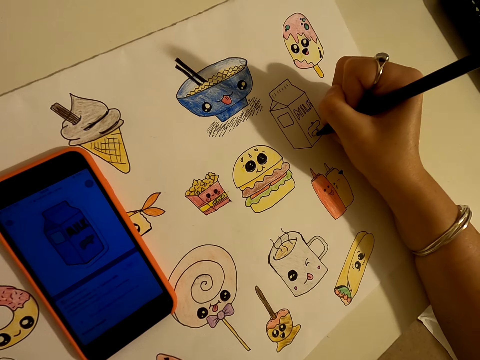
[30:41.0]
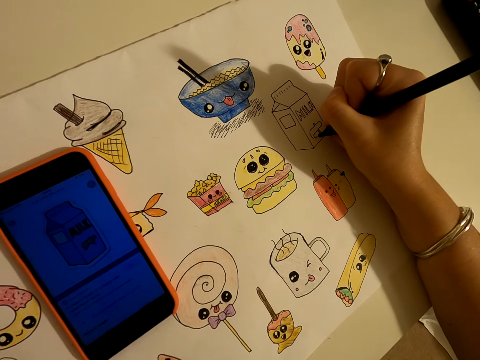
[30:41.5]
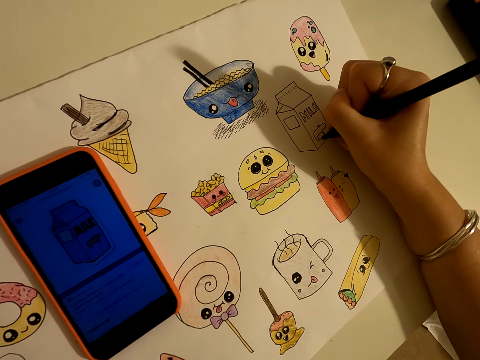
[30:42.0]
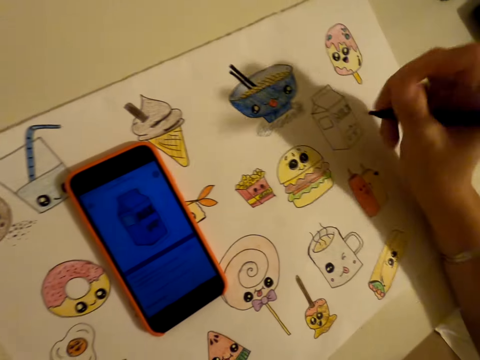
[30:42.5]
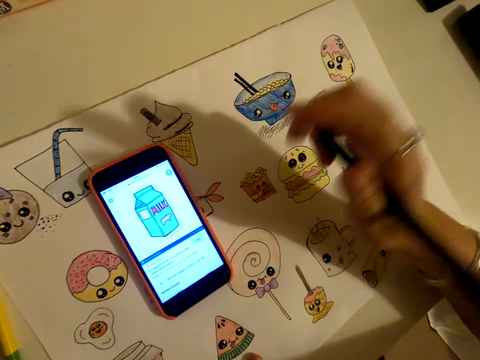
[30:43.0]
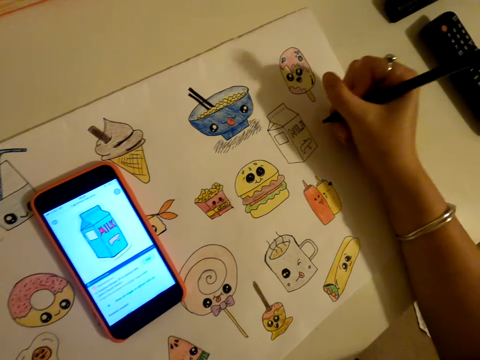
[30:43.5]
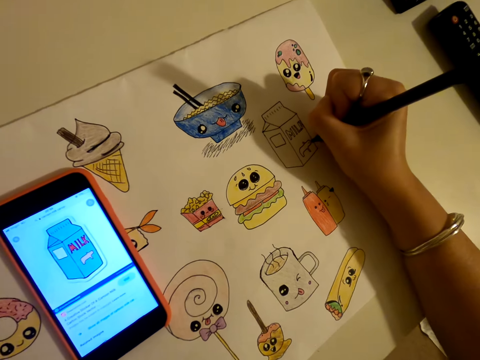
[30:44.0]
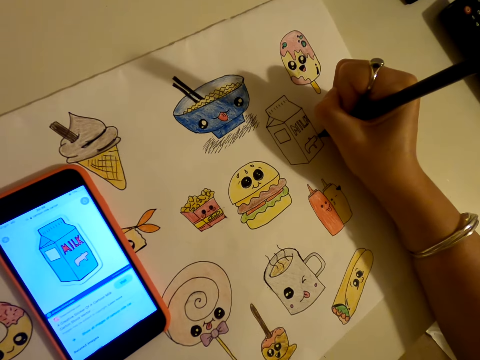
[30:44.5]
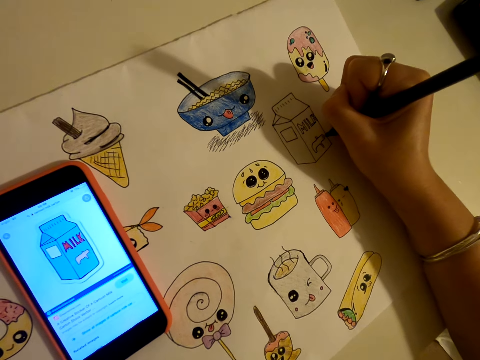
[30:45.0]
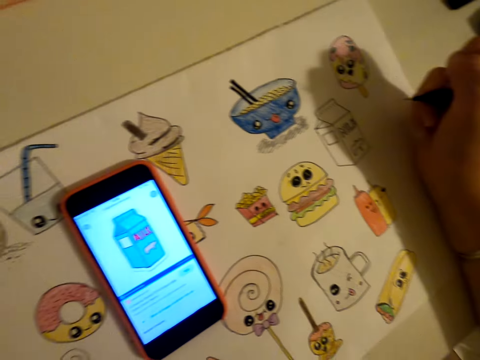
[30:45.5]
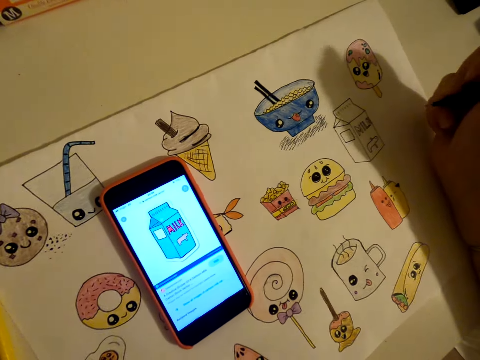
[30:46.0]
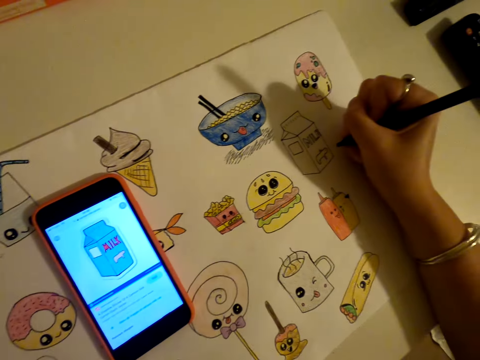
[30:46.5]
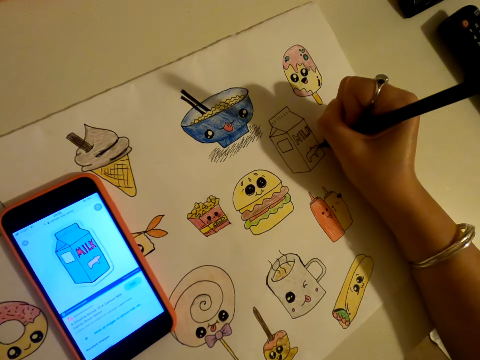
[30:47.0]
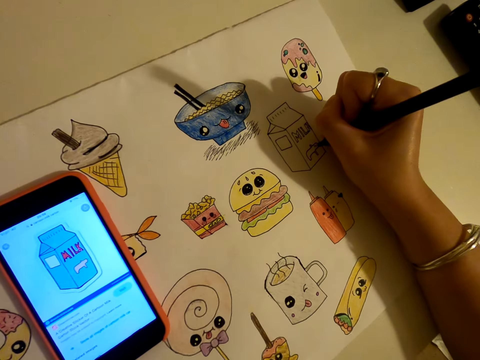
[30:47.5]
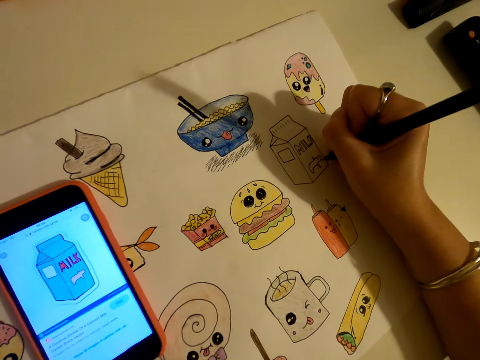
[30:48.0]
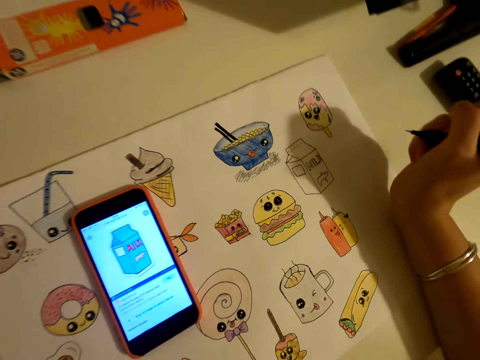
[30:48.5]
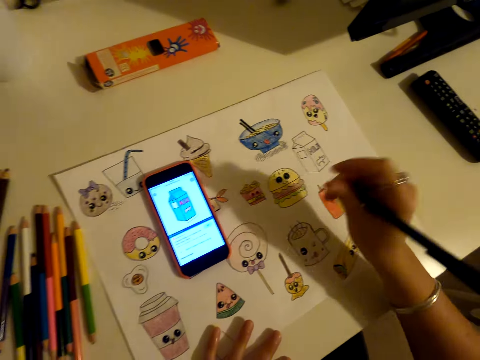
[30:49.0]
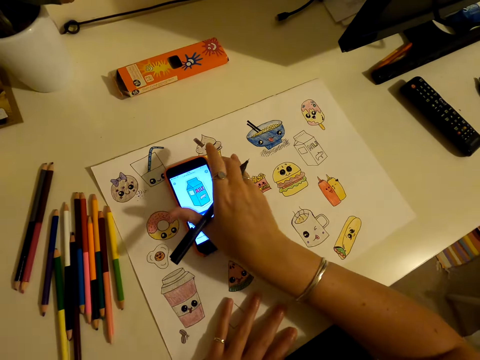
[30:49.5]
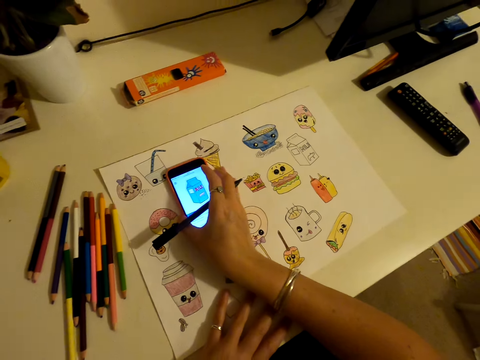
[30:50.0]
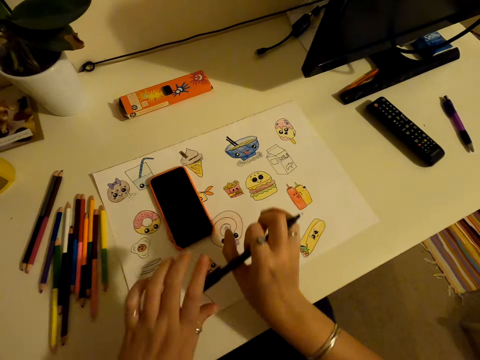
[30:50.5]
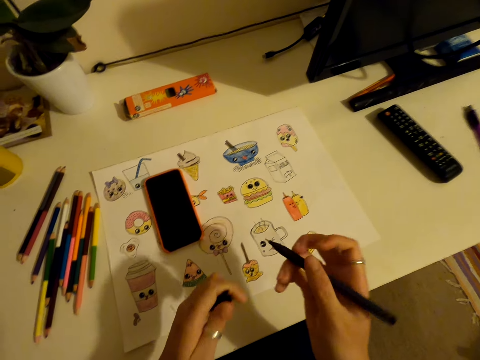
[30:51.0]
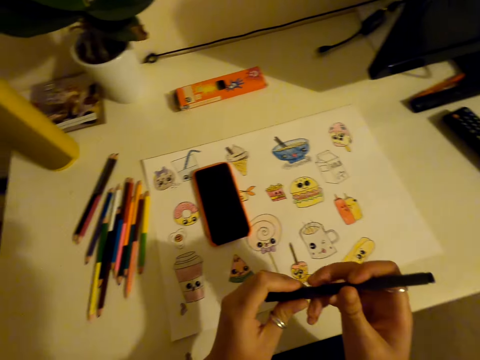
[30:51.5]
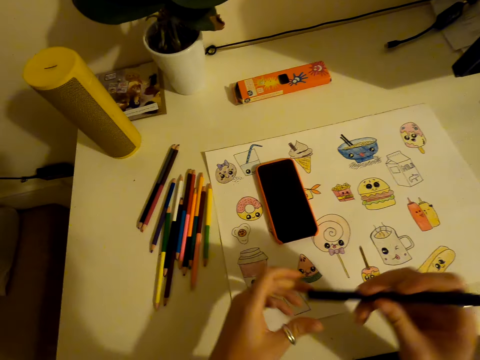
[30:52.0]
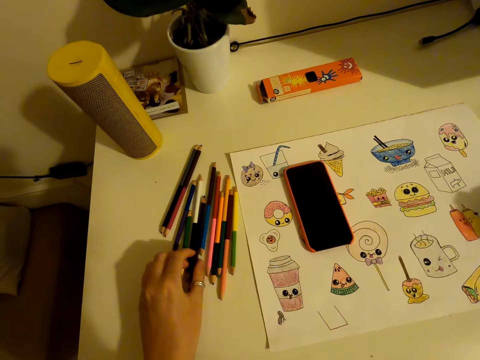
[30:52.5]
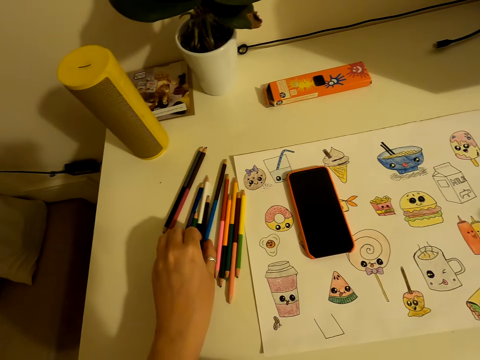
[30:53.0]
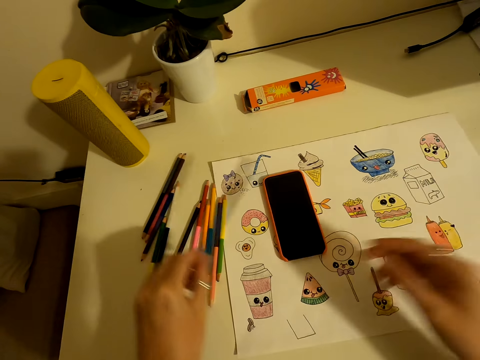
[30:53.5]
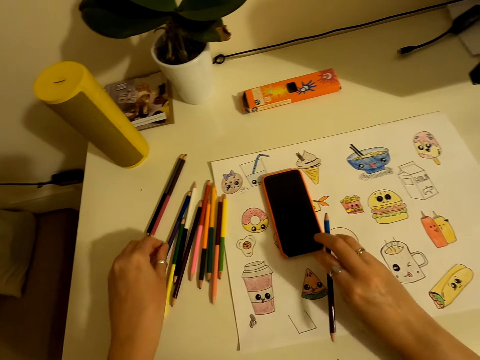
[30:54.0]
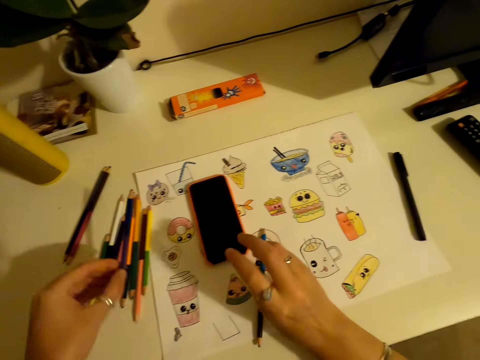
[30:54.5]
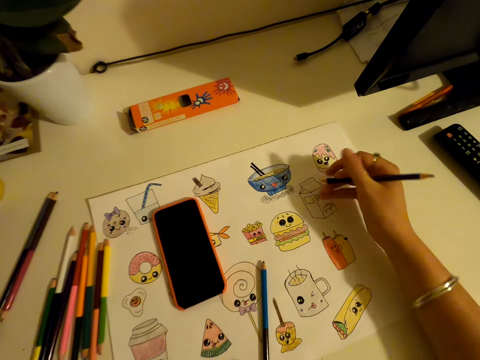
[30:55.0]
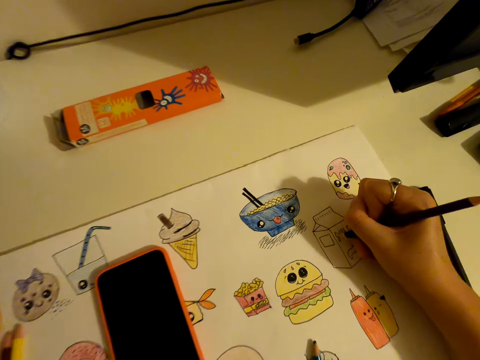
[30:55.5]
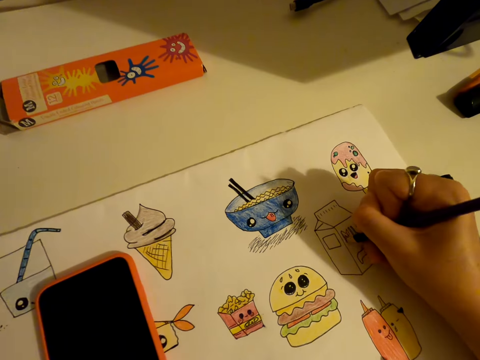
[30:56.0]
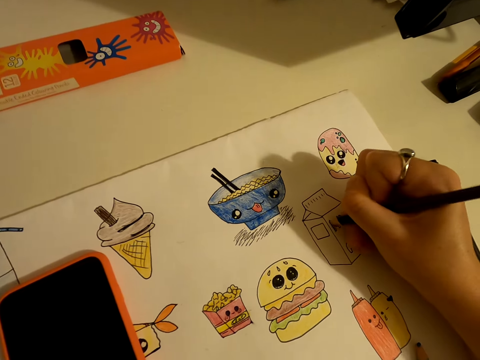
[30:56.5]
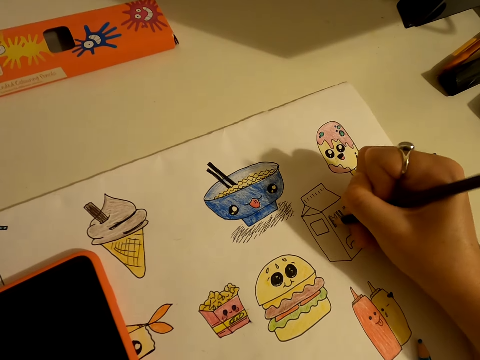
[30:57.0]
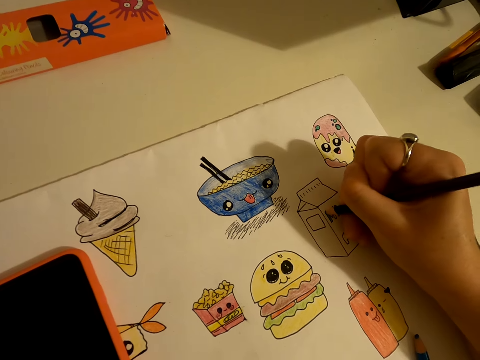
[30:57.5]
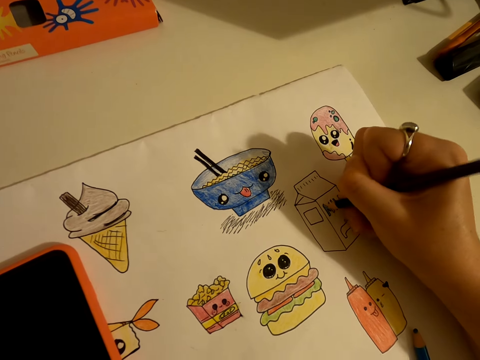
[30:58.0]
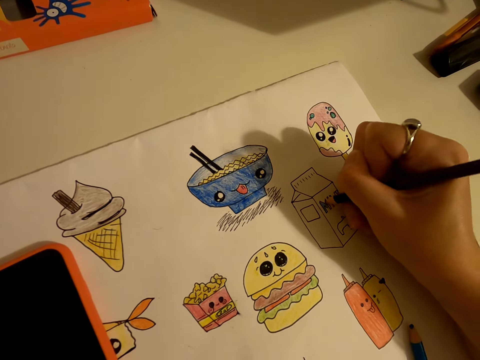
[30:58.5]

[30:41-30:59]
The camera wearer taps on the phone. They draw on the piece of paper, look at the phone, and draw on the piece of paper. They turn off the phone. They press the phone. They cover the pen with the lid. They put the pen on the side. They pick up a colour pencil from the table. They place the colour pencil on the table. They pick up a colour pencil from the table. They colour the drawing on the piece of paper.

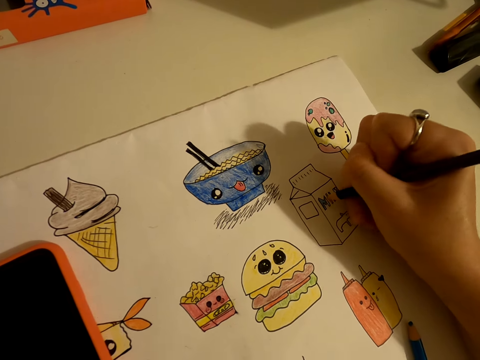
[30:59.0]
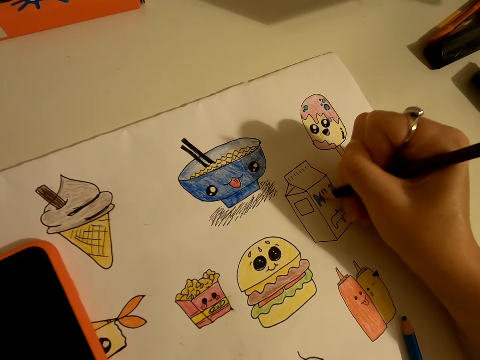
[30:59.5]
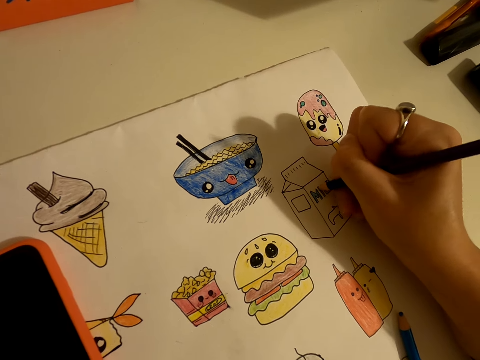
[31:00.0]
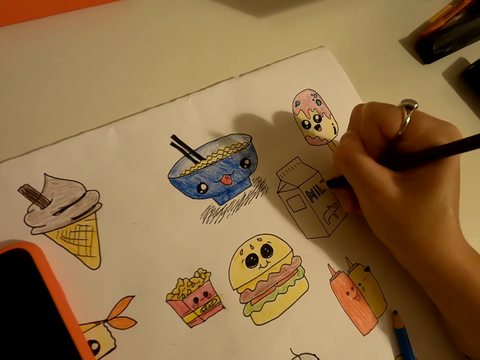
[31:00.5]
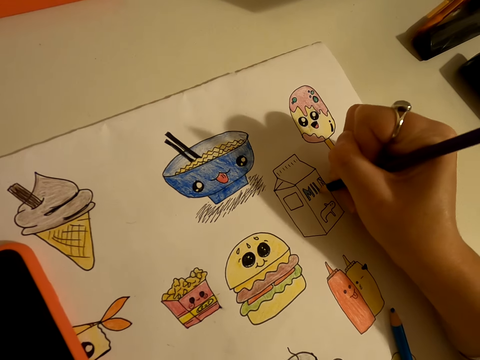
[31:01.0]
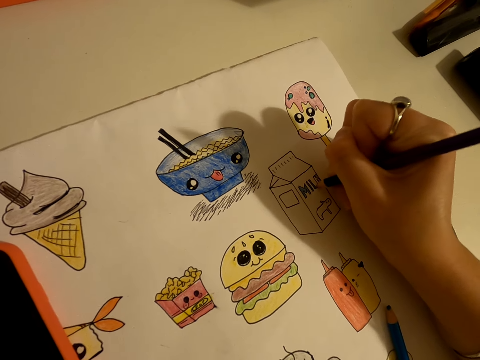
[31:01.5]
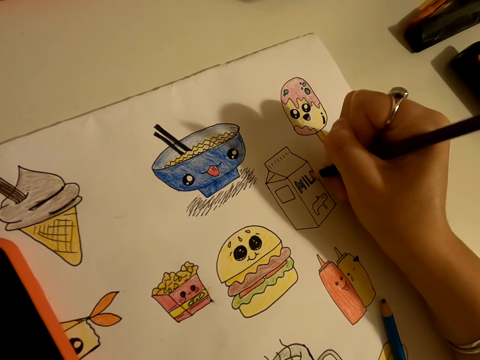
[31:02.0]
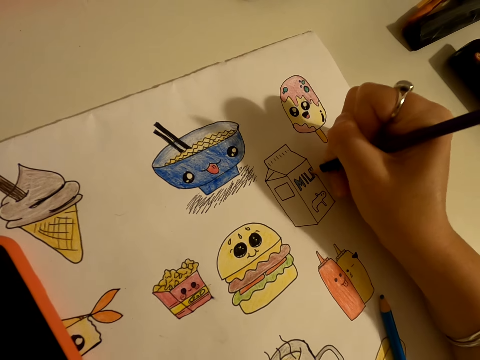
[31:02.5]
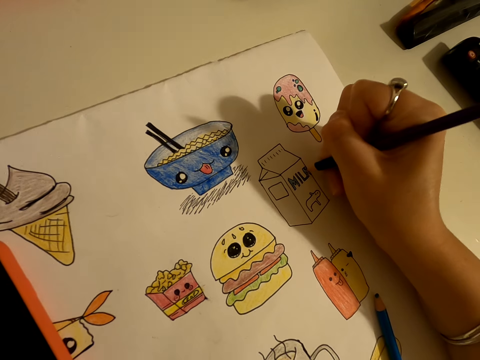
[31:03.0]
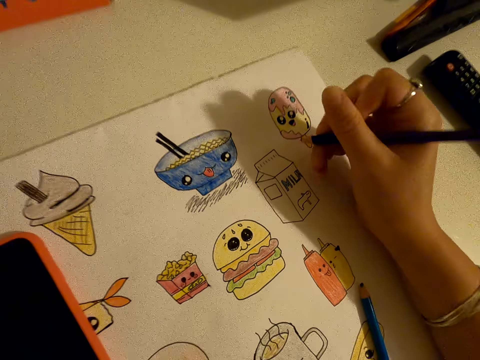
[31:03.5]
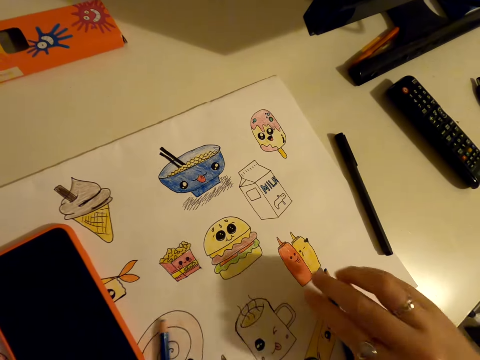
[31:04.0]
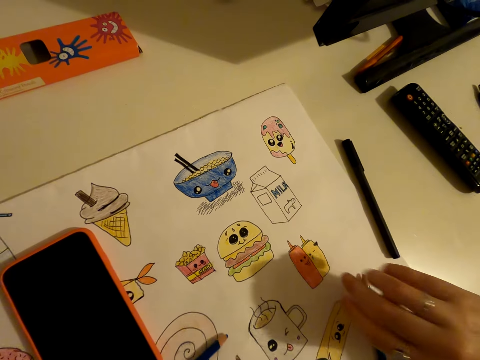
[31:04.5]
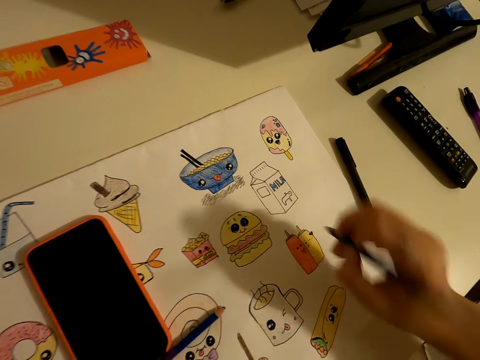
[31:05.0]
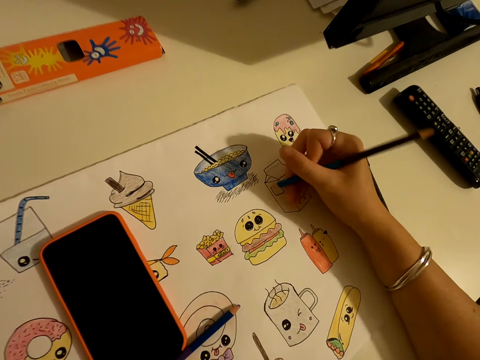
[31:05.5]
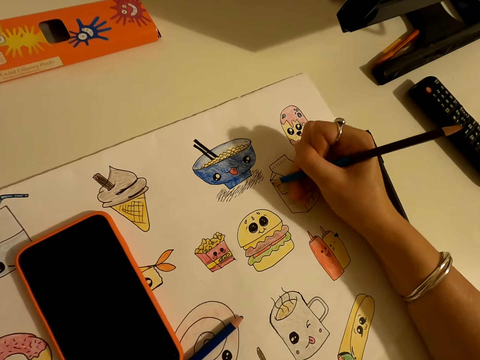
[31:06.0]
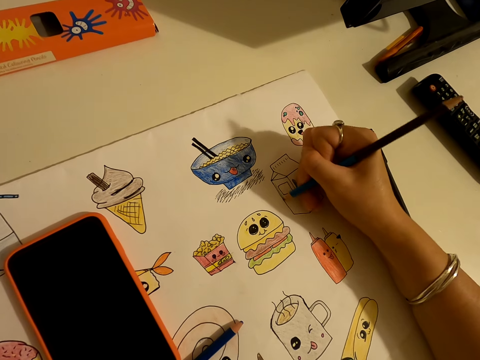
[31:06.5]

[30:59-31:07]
The camera wearer puts down the pencil crayon. They pick up a colour pencil from the table. They colour the drawing on the piece of paper.
